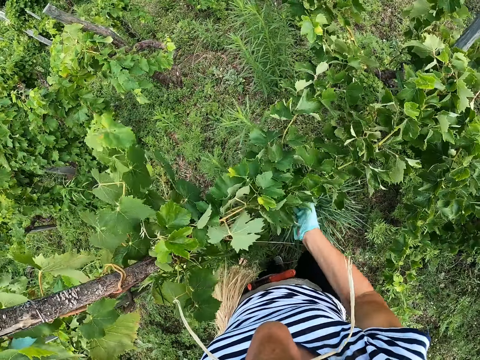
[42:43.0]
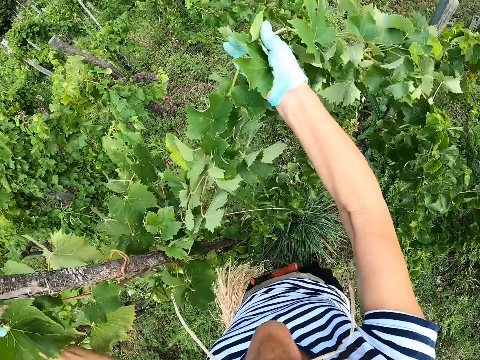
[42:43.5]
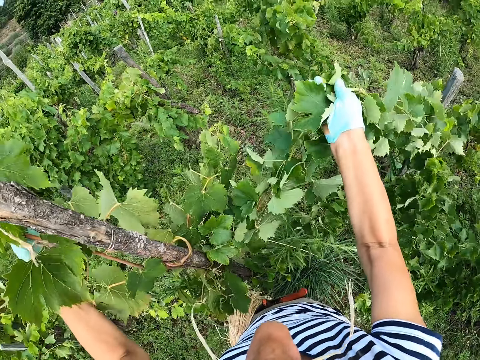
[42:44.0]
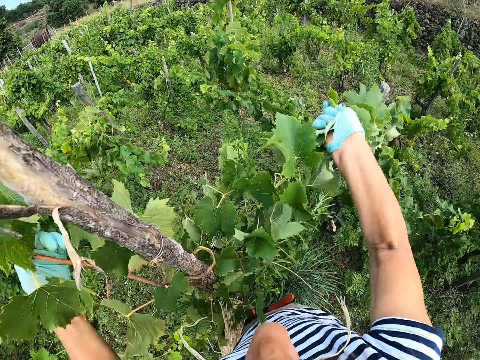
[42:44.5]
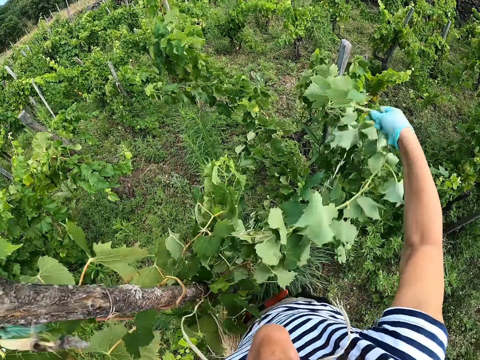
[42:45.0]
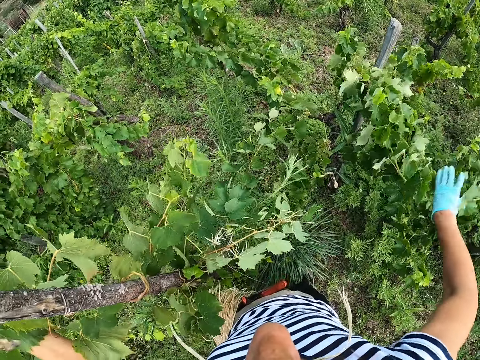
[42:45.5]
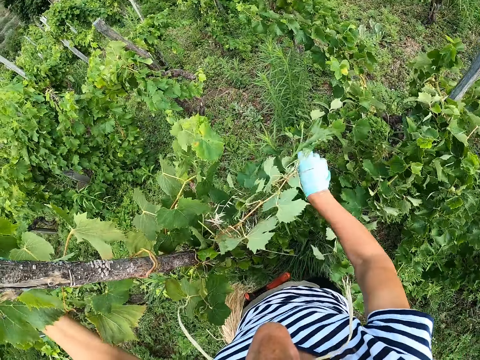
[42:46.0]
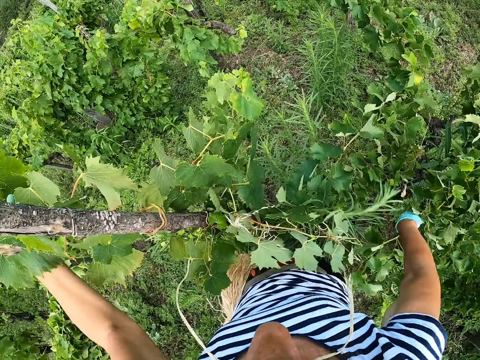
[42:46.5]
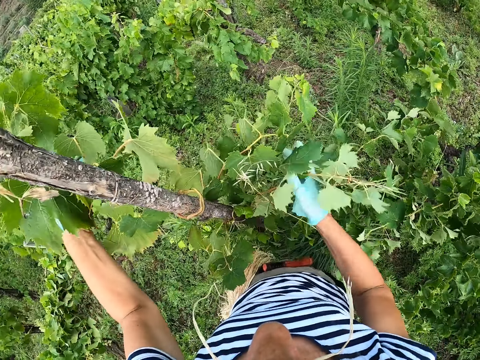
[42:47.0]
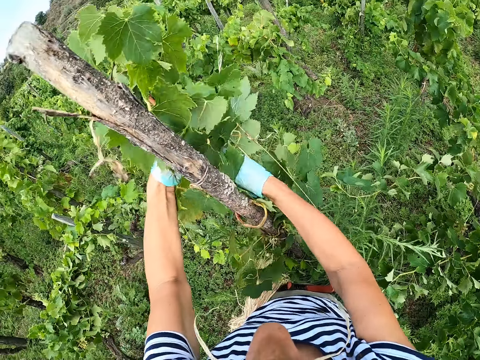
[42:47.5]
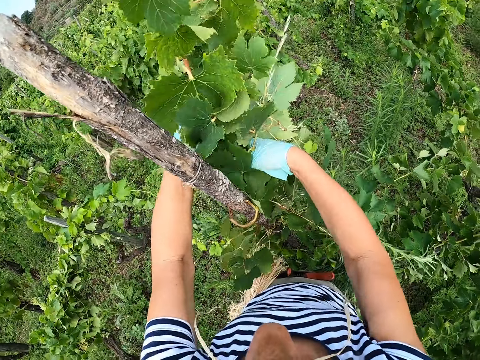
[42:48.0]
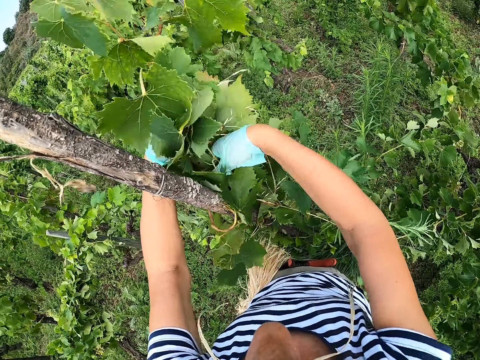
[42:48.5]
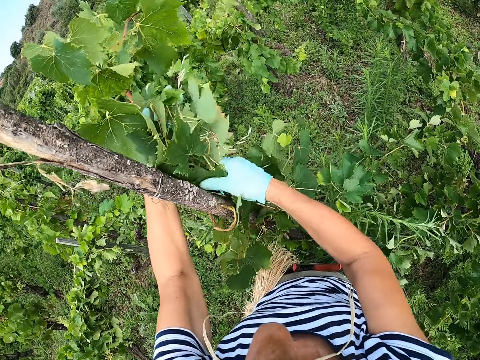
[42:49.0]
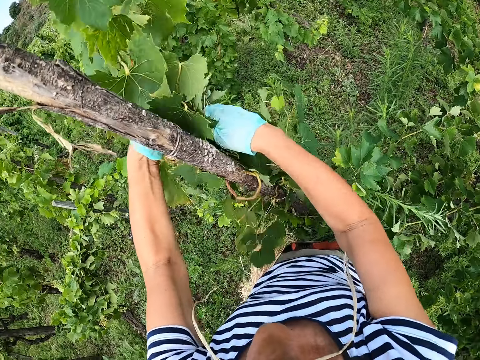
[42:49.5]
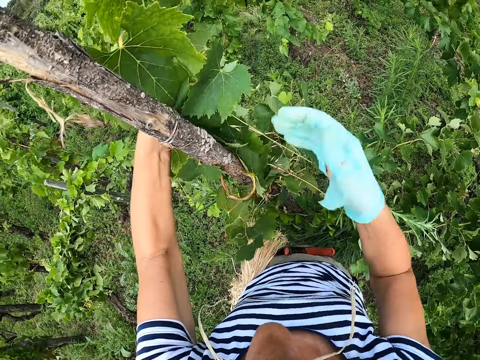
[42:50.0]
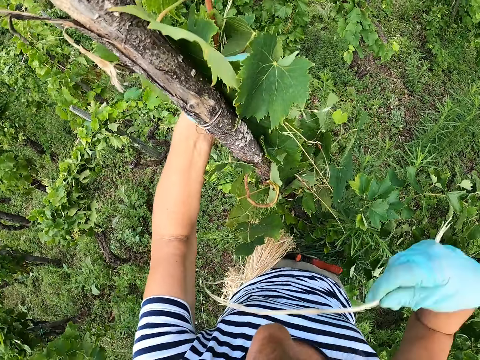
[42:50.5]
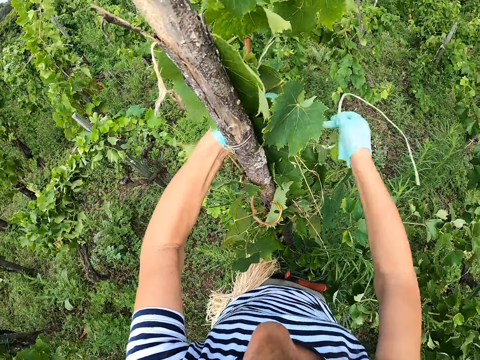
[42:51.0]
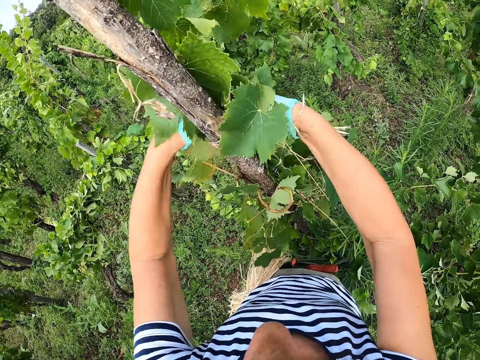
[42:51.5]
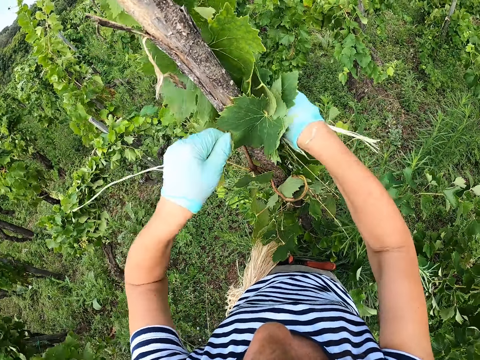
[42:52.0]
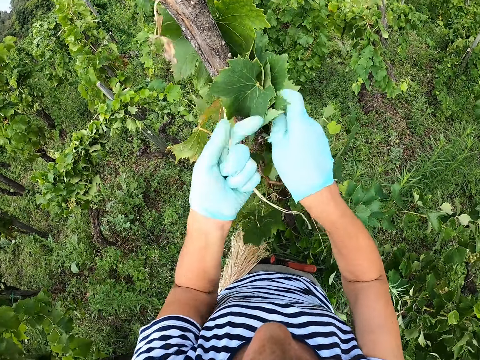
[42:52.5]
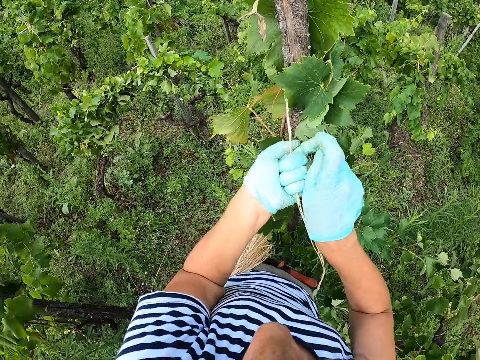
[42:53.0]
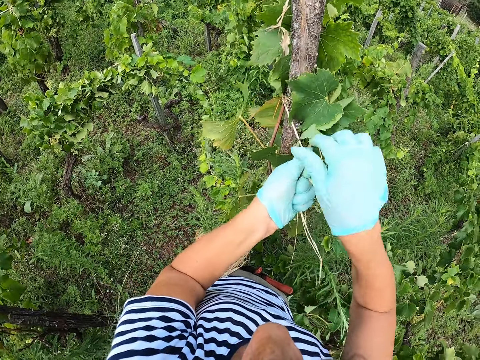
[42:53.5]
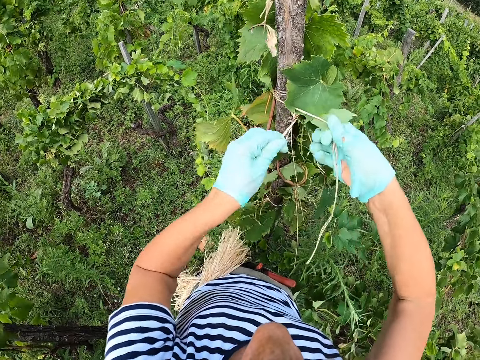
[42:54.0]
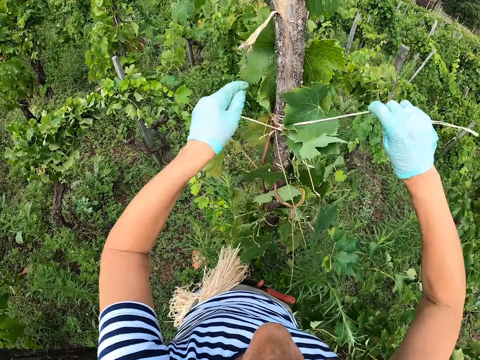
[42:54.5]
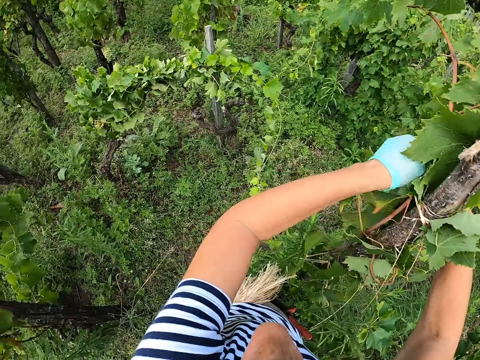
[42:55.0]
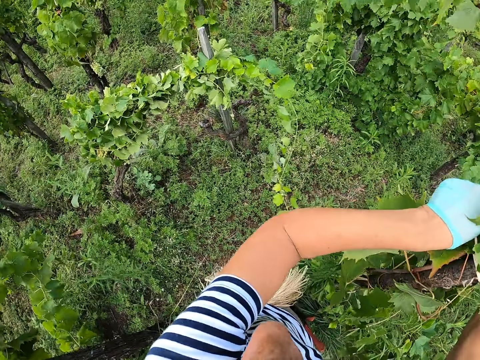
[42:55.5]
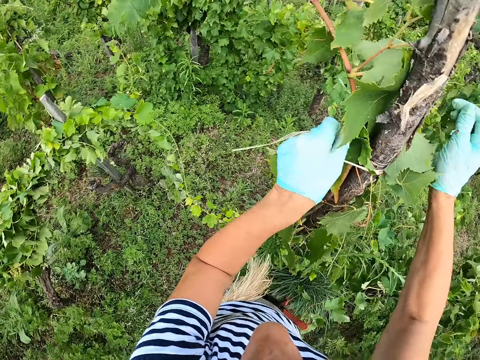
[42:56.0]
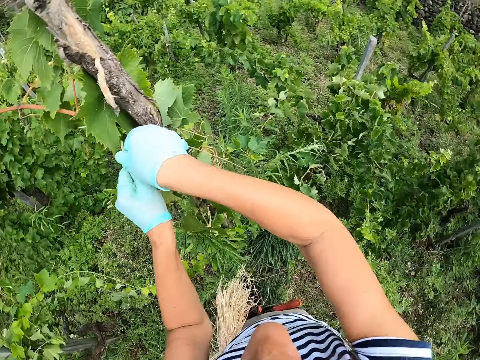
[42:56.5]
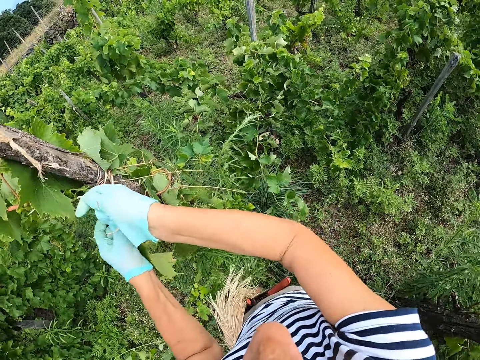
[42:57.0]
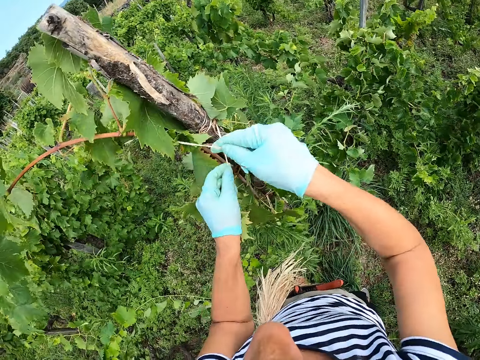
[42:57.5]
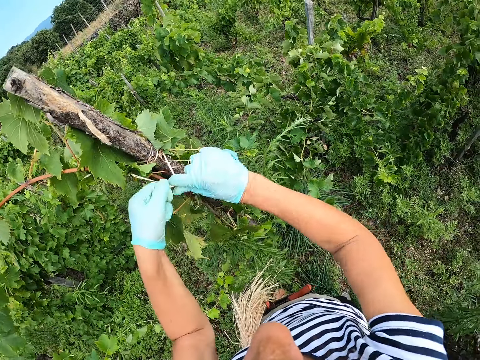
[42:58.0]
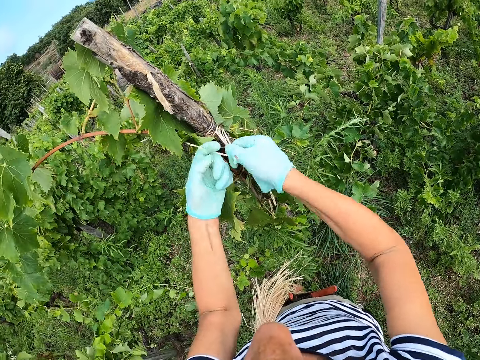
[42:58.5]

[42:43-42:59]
The camera wearer pulls a branch. They tie leaves. They tie the plant to a pole with a string.

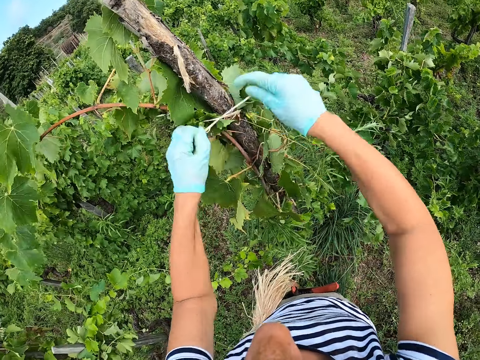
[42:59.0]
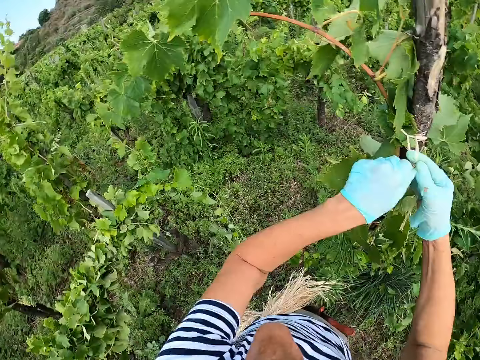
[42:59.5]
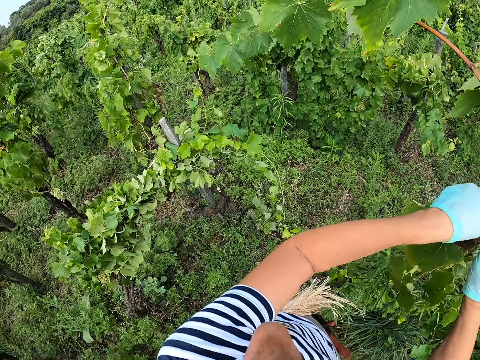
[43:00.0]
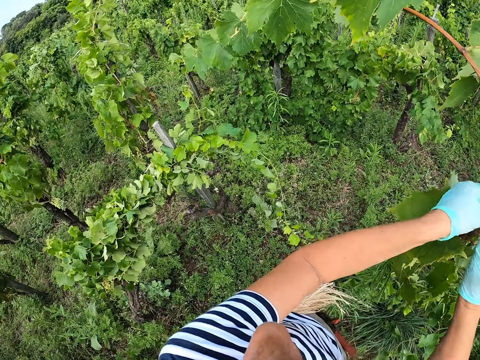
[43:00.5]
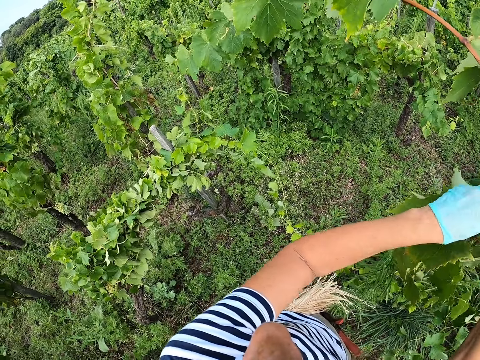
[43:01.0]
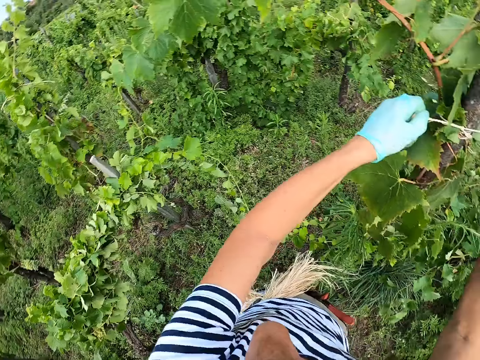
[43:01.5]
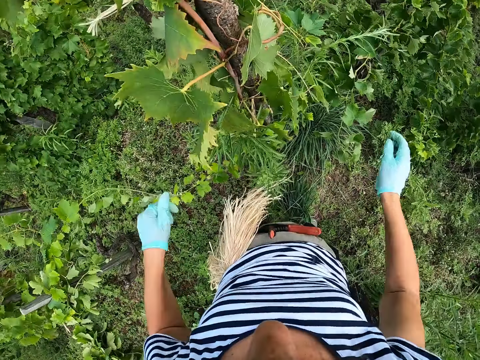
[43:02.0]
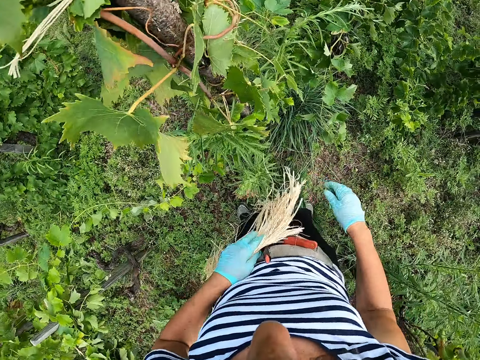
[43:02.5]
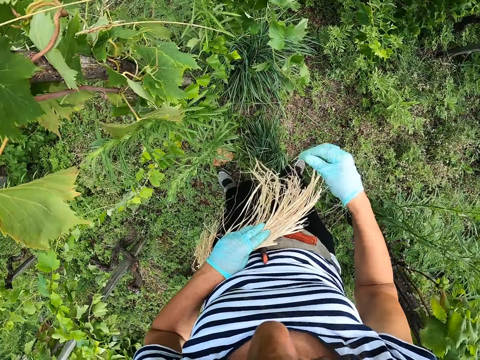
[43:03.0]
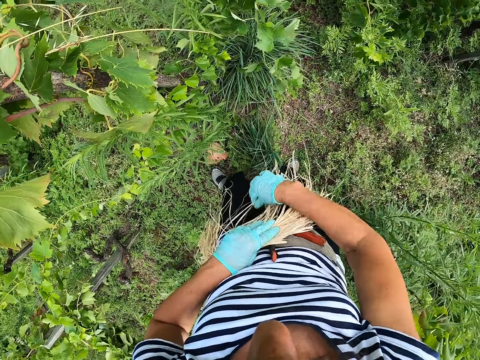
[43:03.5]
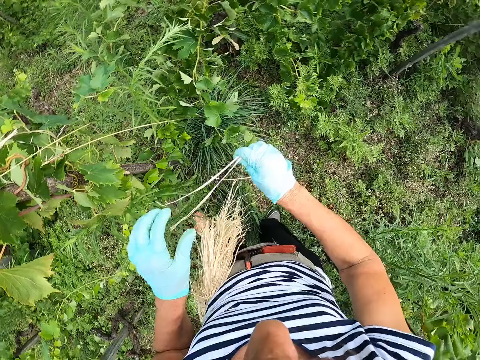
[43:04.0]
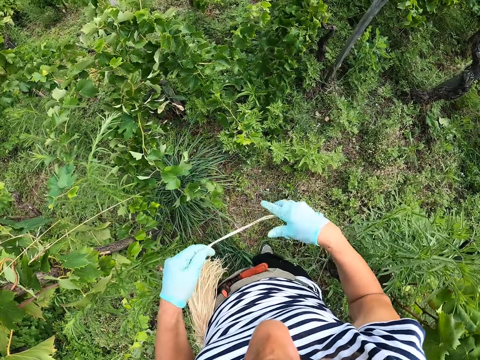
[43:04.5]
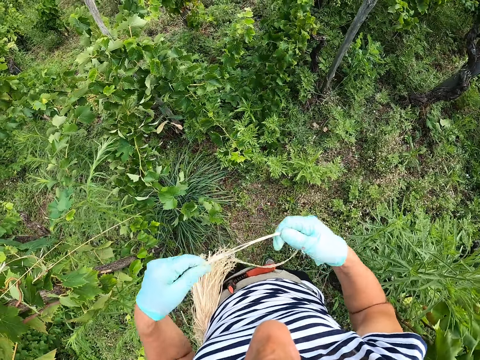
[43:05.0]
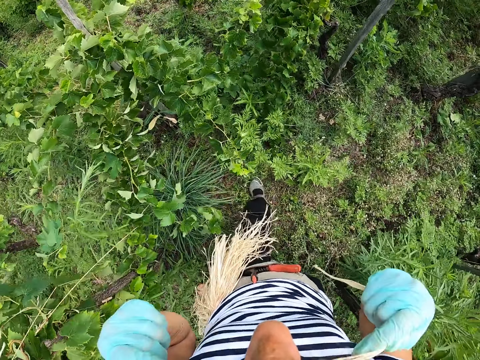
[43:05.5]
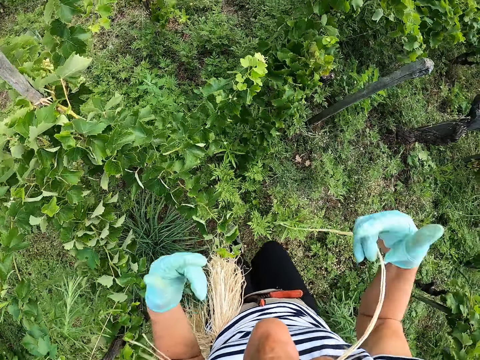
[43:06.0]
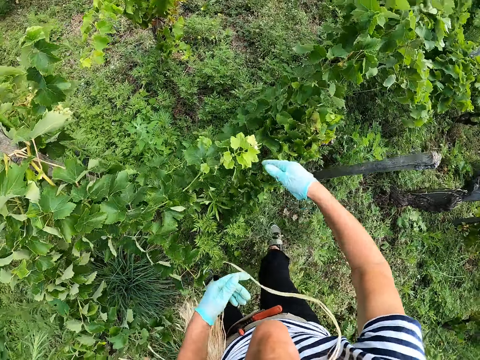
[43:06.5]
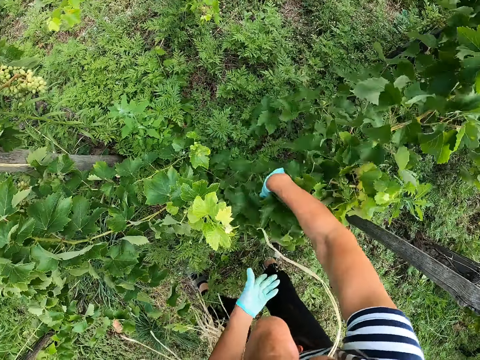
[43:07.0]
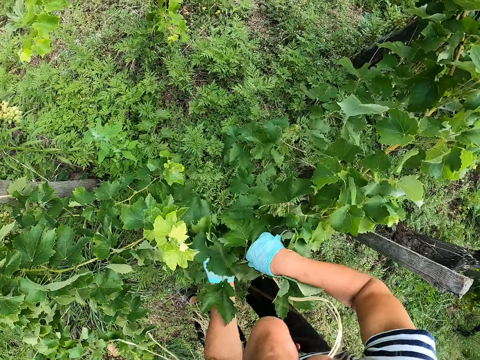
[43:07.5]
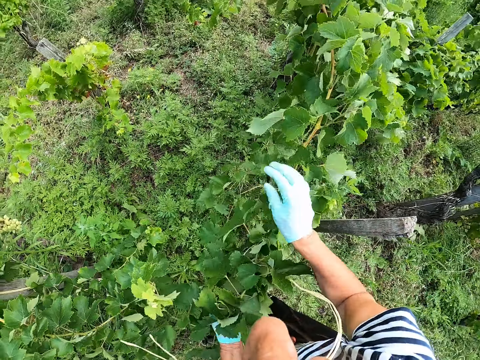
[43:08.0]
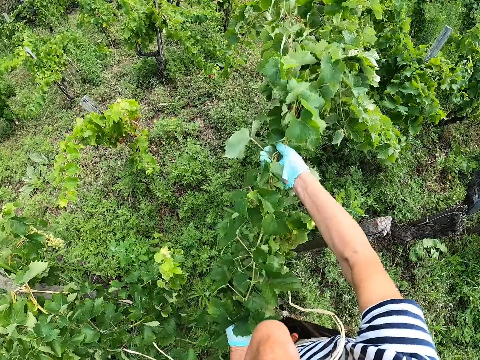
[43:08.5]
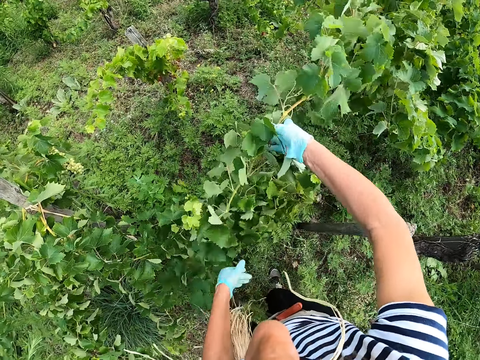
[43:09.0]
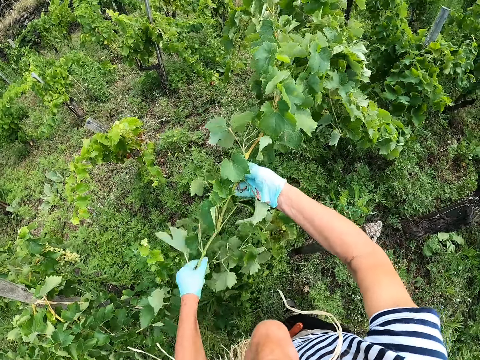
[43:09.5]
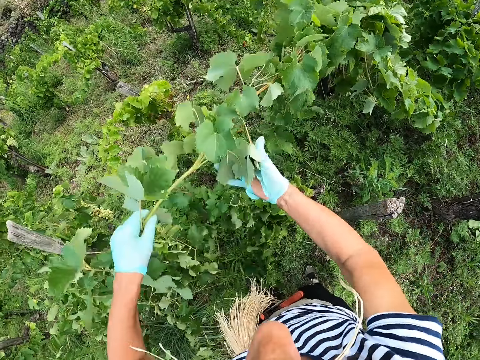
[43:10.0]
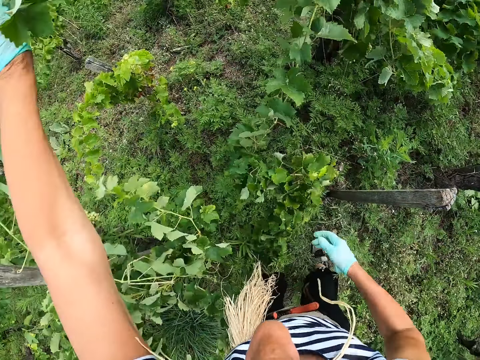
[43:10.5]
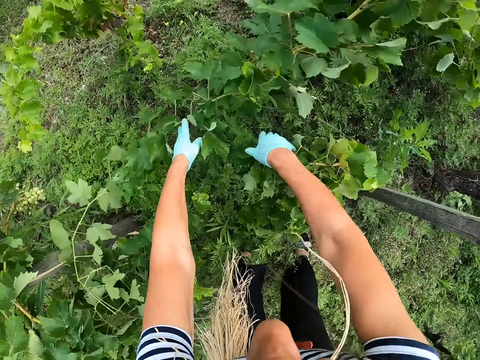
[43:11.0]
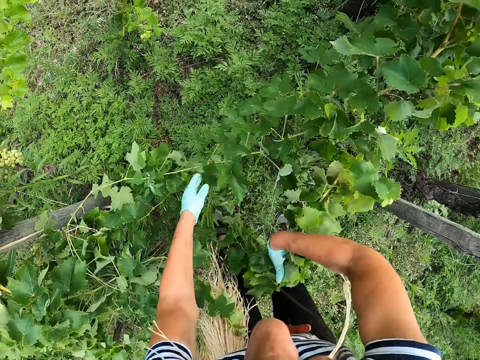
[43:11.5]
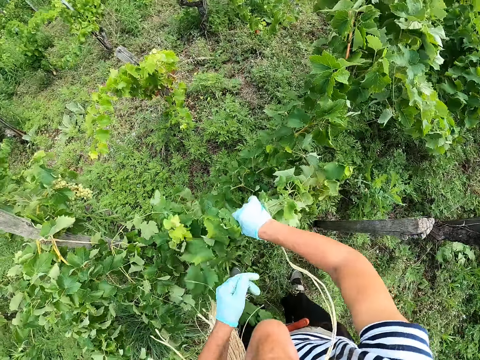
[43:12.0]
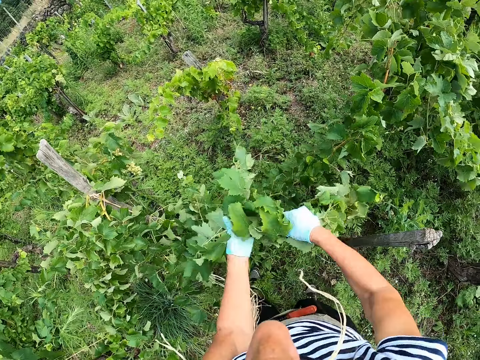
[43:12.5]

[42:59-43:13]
The camera wearer tightens the string. They pick strings. They put the string on the mouth. They hold the plant.
